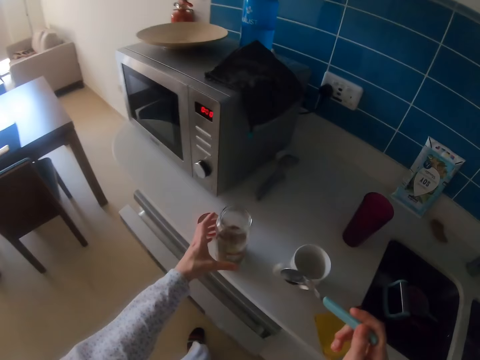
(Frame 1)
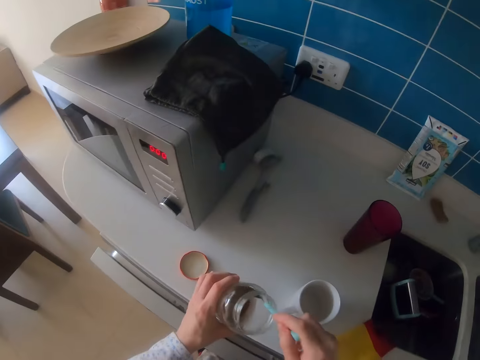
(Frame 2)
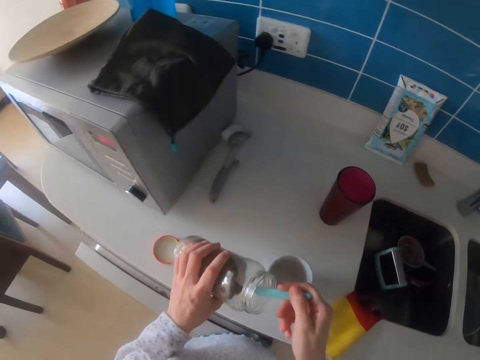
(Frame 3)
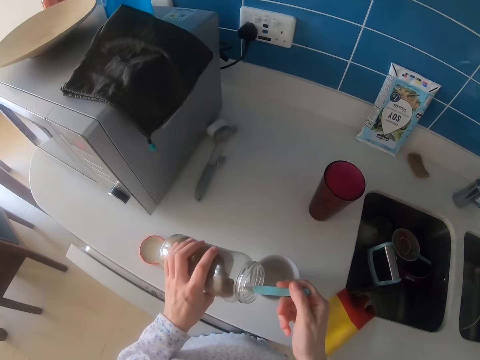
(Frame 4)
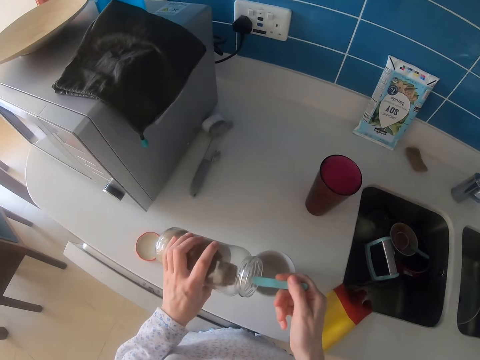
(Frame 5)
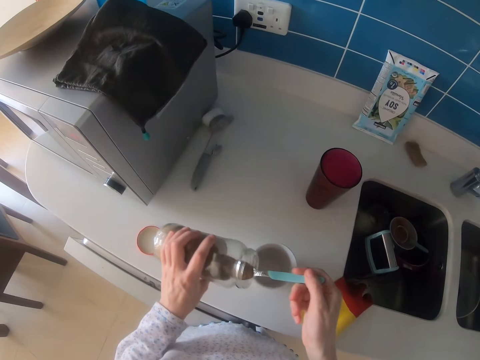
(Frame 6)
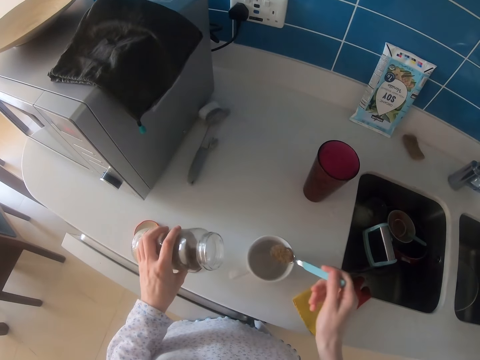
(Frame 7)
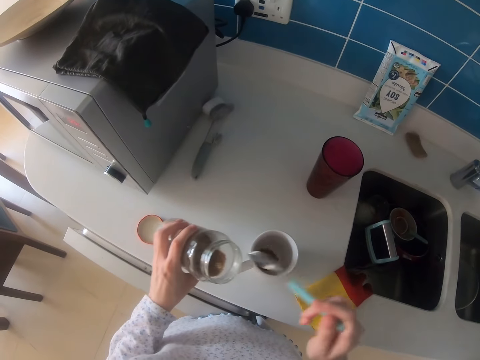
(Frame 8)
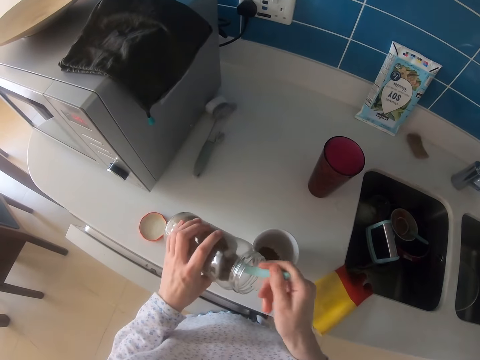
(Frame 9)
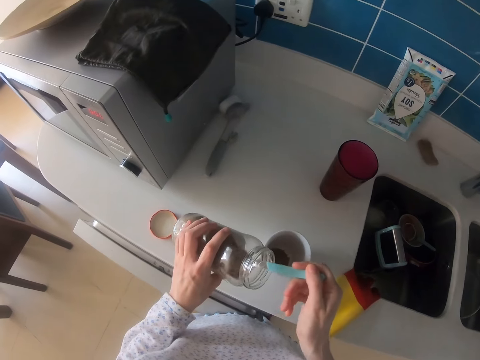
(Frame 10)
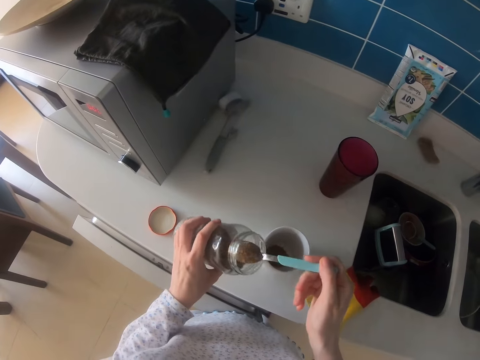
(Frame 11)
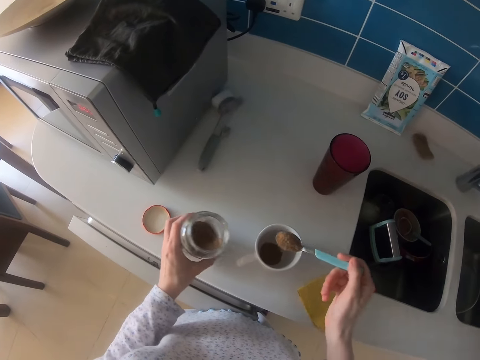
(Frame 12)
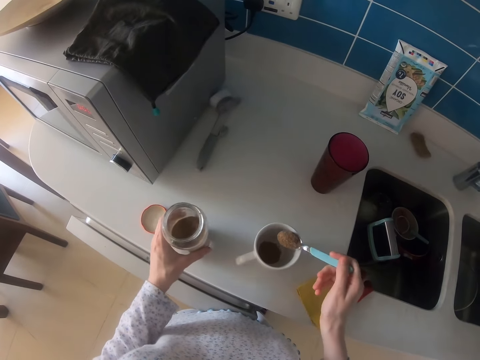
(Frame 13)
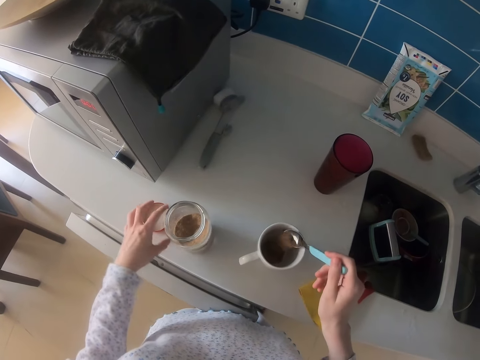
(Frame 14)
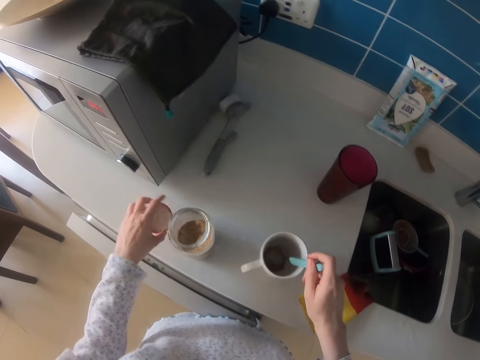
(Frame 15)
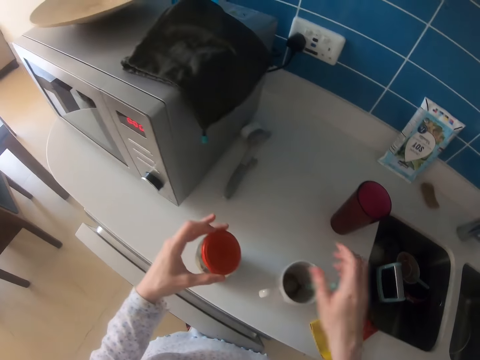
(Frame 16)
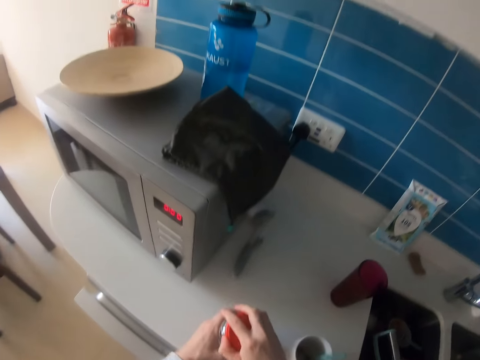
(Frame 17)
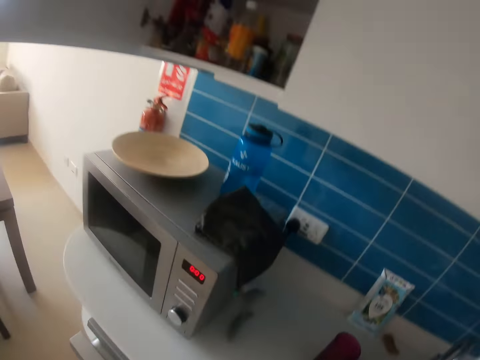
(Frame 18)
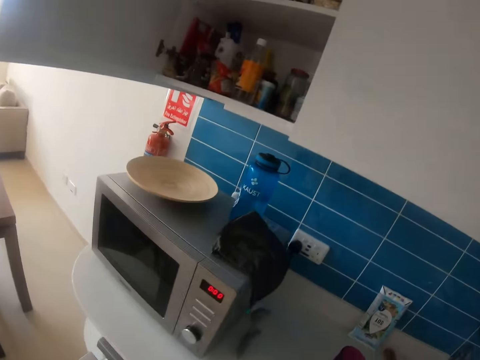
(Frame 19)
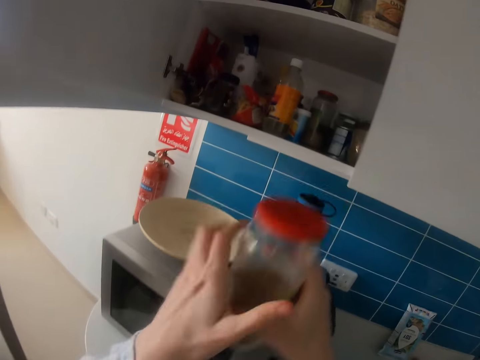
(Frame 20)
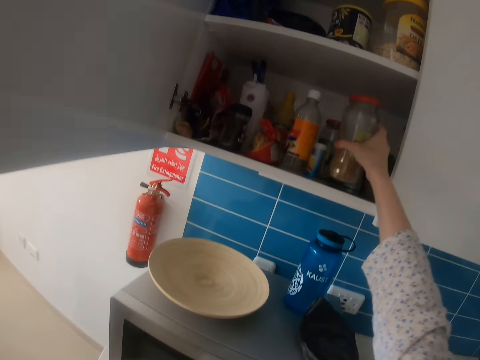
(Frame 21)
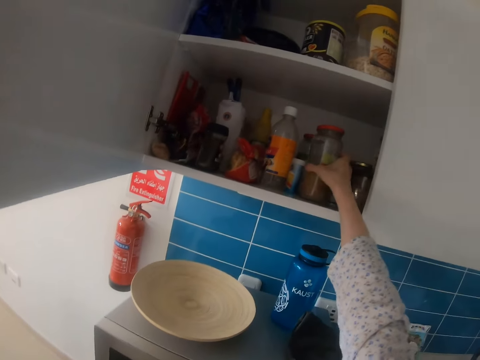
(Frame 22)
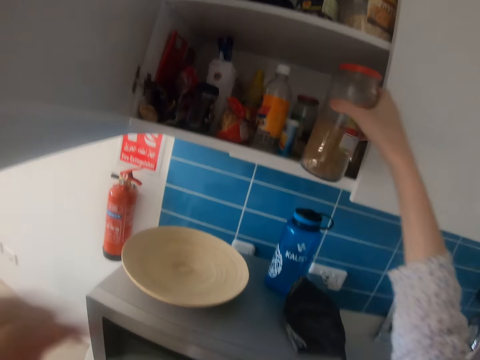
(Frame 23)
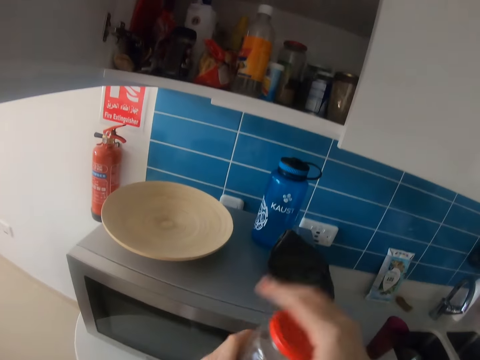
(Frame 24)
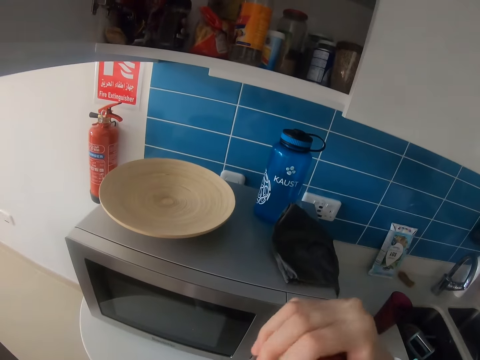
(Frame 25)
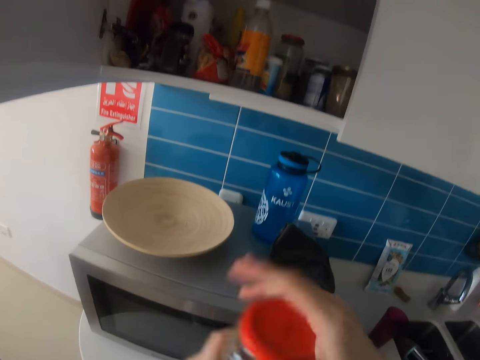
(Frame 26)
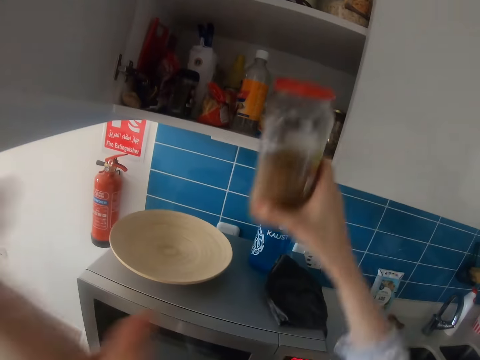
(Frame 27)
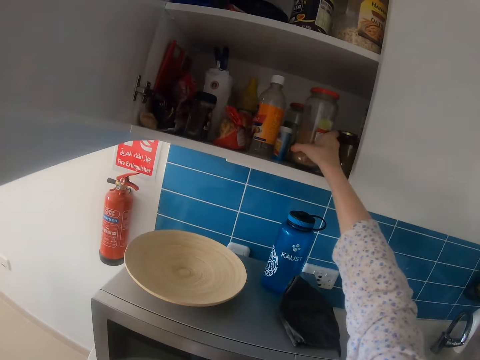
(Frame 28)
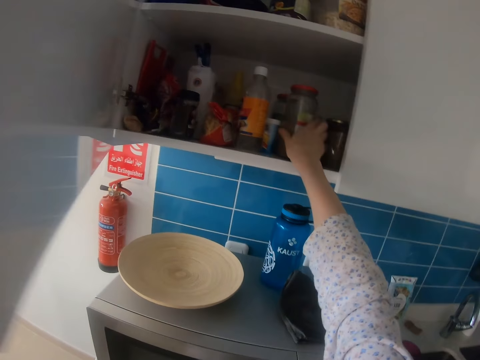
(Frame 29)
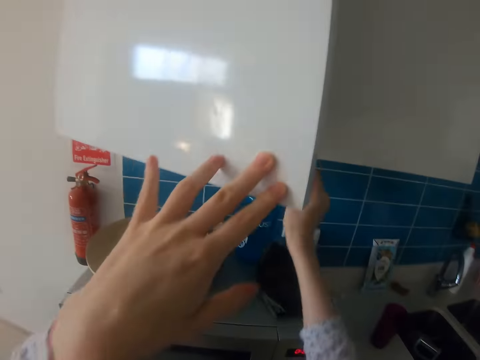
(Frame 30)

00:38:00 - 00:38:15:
The camera wearer holds a jar with the left hand. They scoop cocoa powder from the jar with a spoon. They put the cocoa powder in the cup. They scoop cocoa powder from the jar with the spoon. They put the cocoa powder in the cup. They pick up the jar lid with the left hand. They close the jar. They place the jar in the cupboard. They pick up a jar from the cabinet with the right hand. They tightly close the jar with the right hand. They place the jar in the cupboard with the right hand. They close the cupboard door with the left hand.

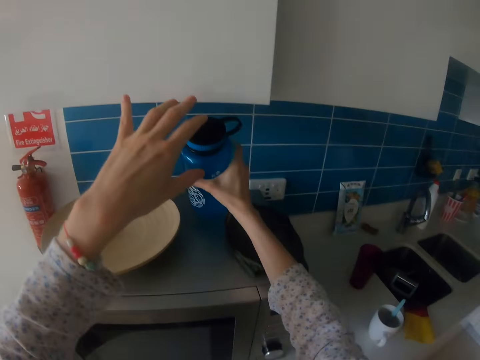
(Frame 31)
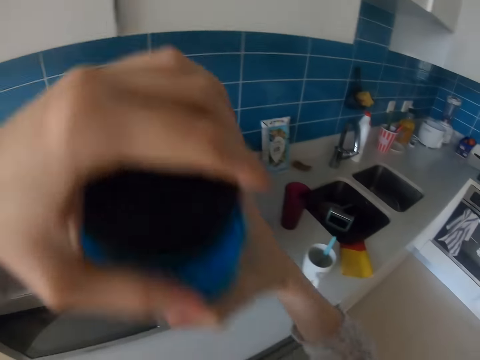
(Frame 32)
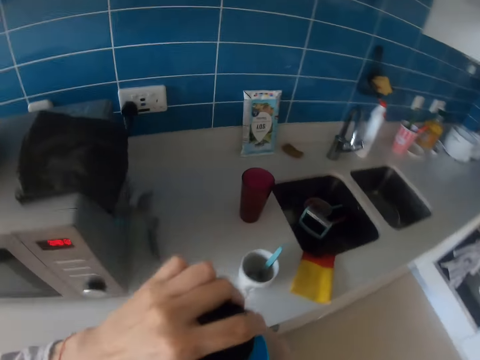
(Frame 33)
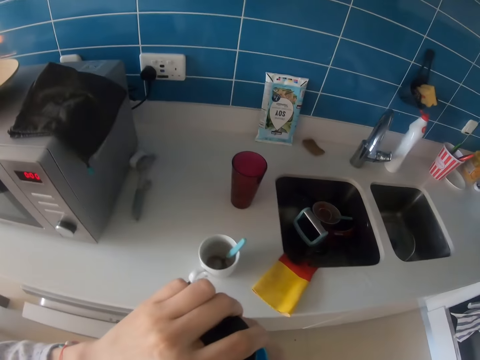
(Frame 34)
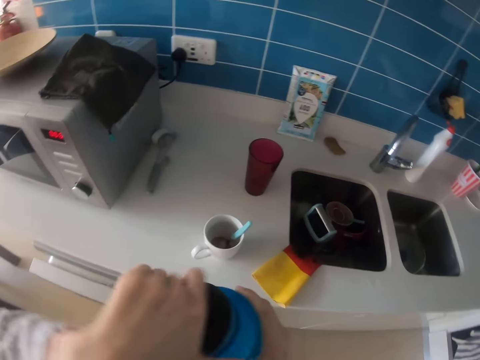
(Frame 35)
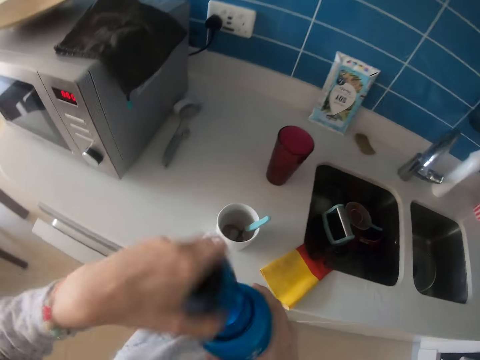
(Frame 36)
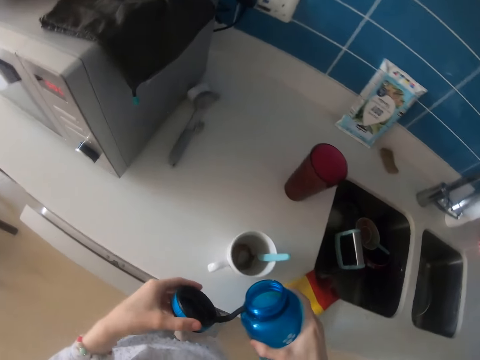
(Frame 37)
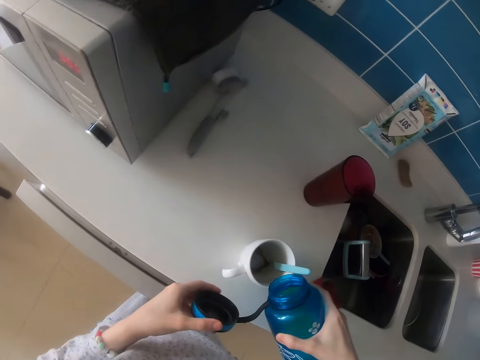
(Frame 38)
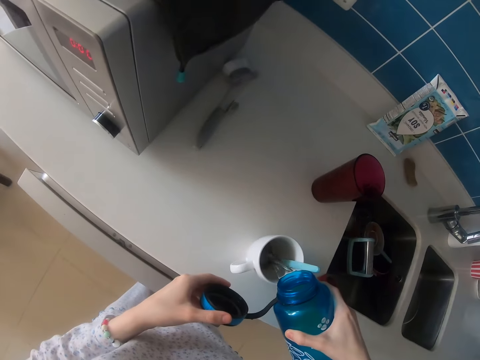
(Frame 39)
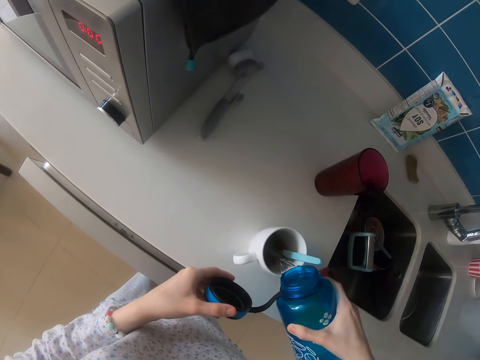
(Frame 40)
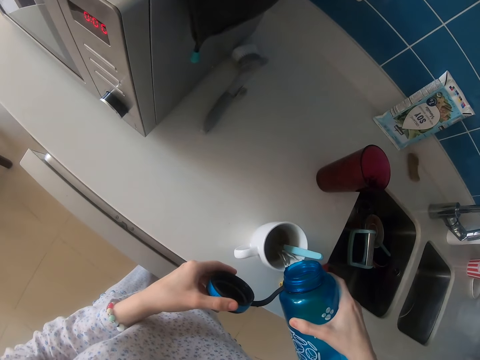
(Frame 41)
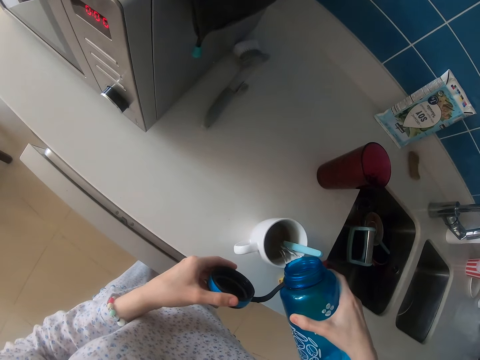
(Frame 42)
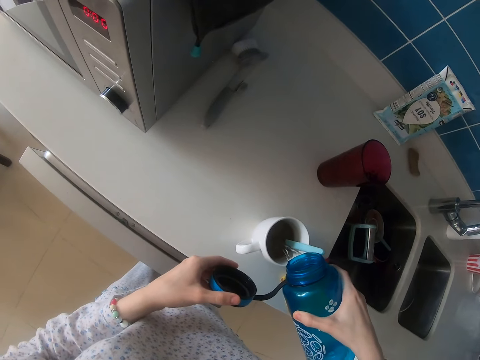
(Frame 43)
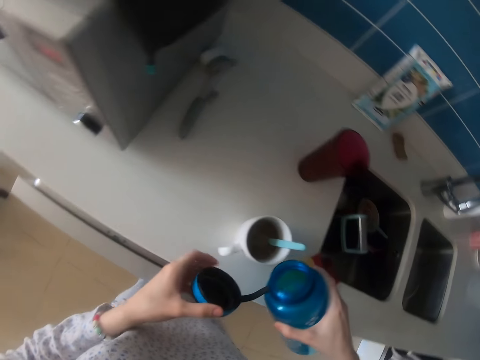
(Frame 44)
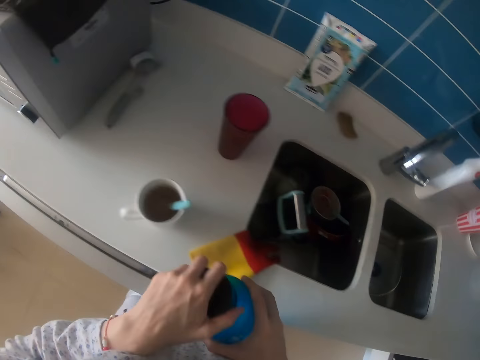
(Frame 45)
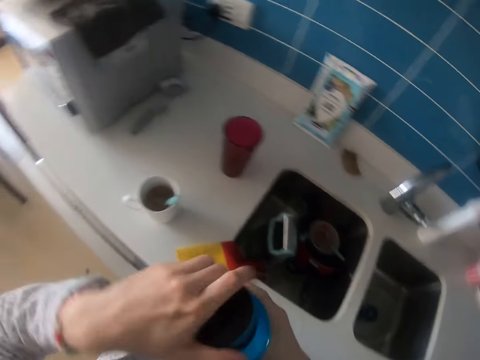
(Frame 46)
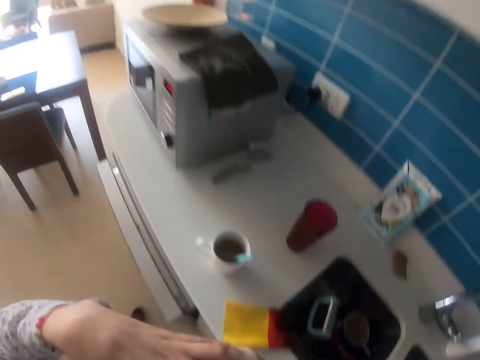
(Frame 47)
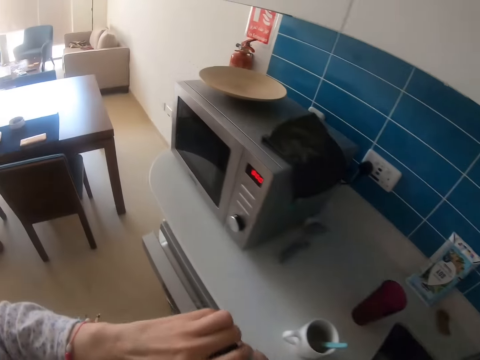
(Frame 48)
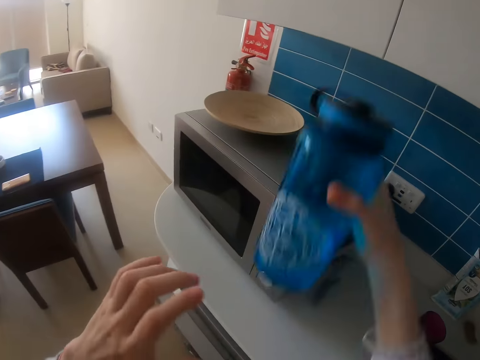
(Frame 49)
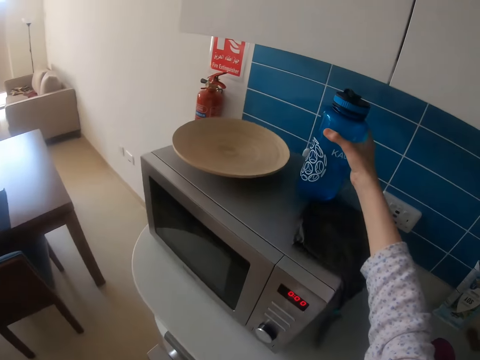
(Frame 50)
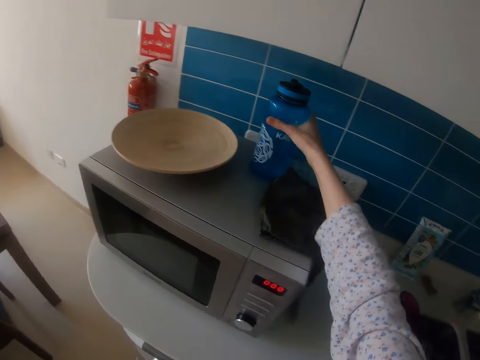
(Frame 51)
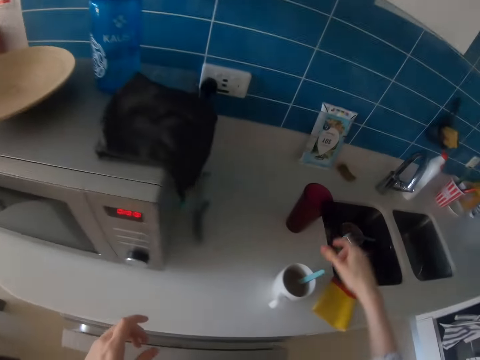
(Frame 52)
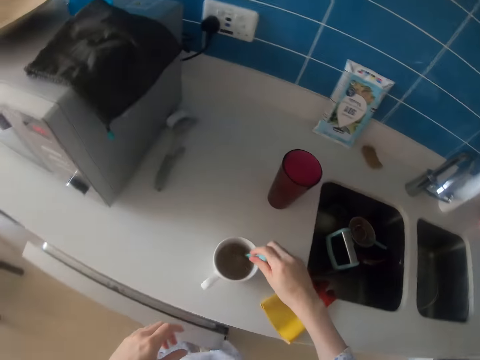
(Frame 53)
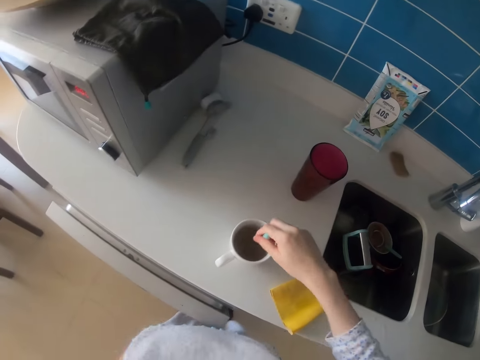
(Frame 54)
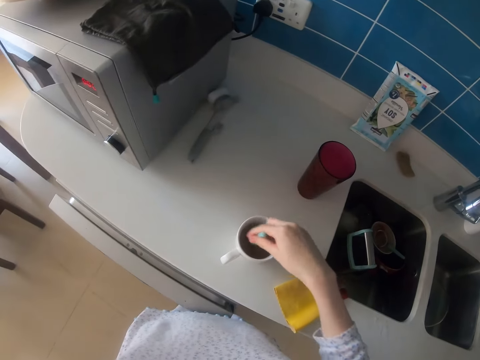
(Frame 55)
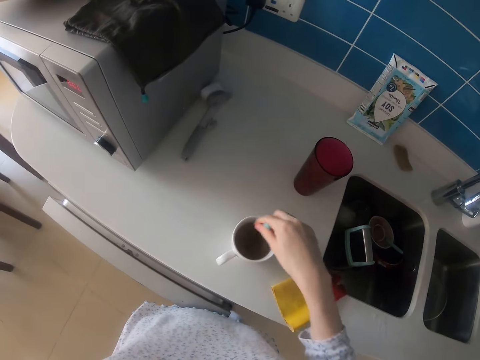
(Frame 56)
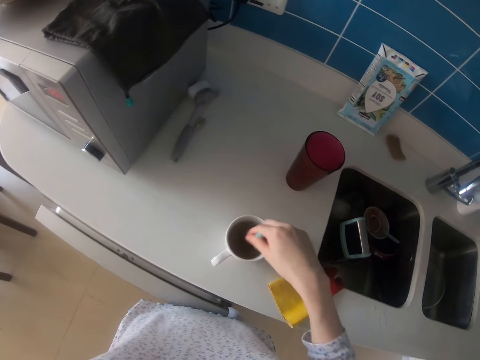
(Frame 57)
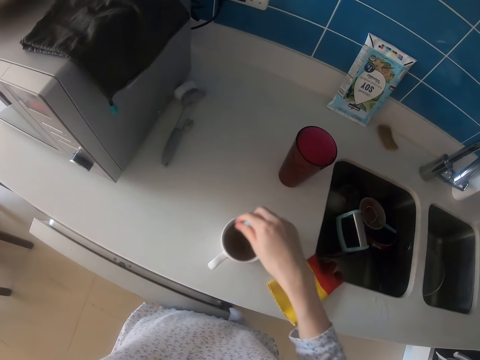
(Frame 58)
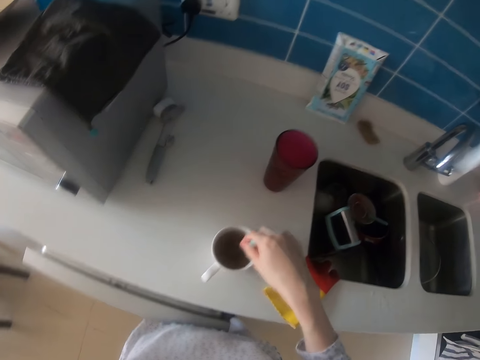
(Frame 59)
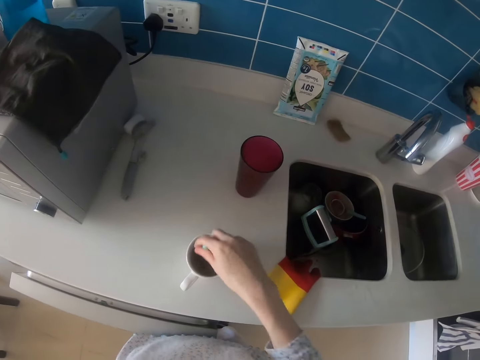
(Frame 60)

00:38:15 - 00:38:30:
The camera wearer picks up a water bottle with the right hand. They hold the water bottle with both hands. They open the water bottle with the left hand. They pour water in the cup from the water bottle. They close the water bottle with the left hand. They place the water bottle on the microwave. They stir the contents in the cup with the right hand.
